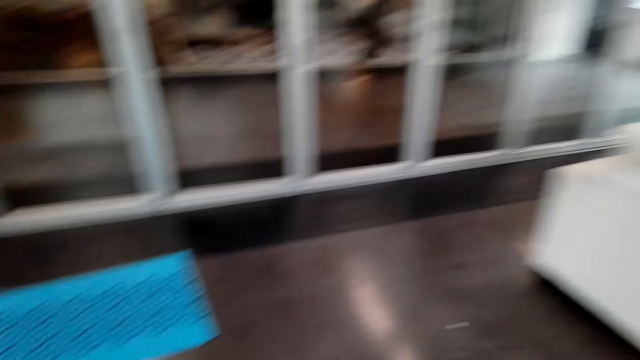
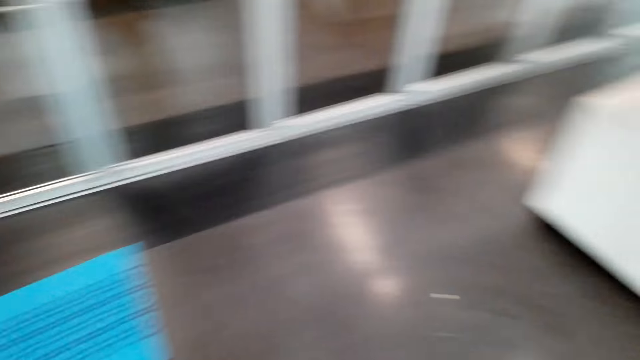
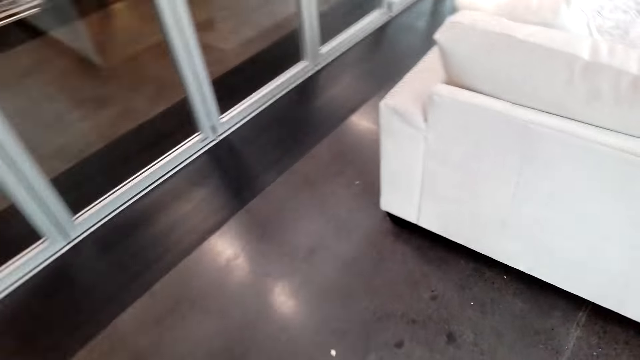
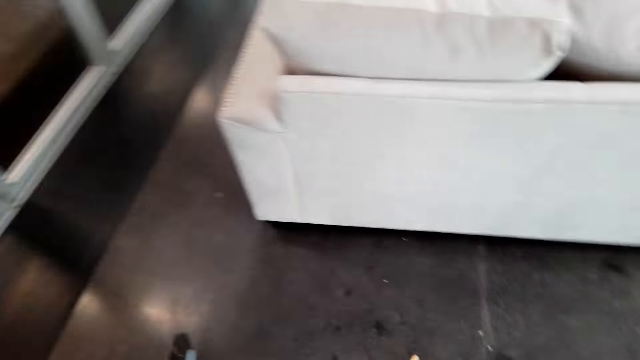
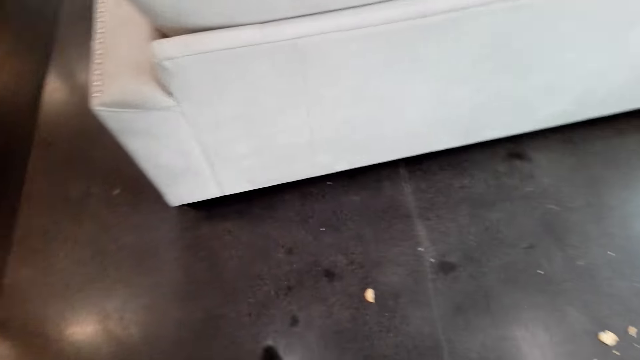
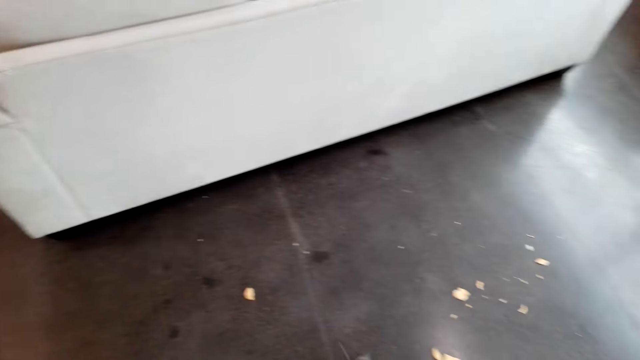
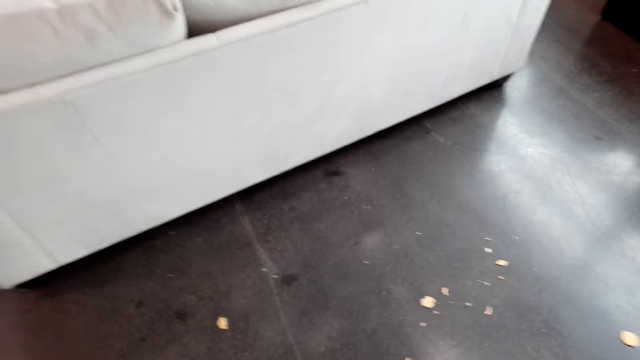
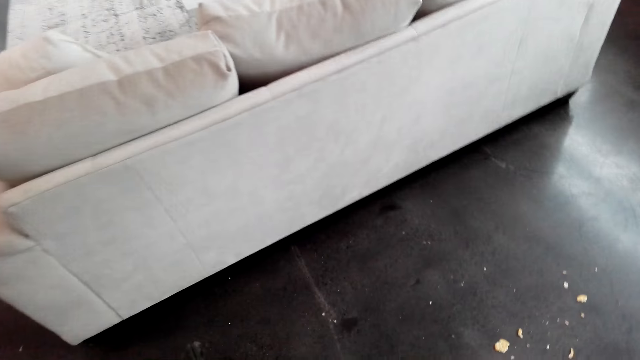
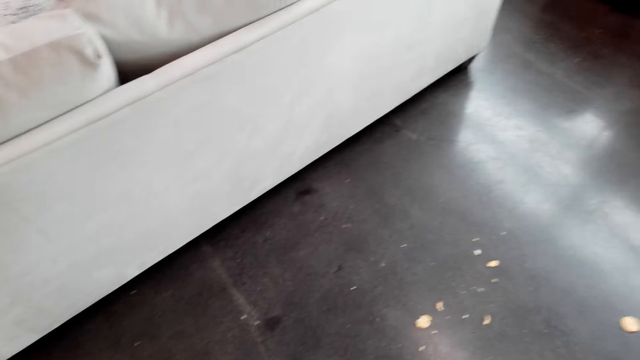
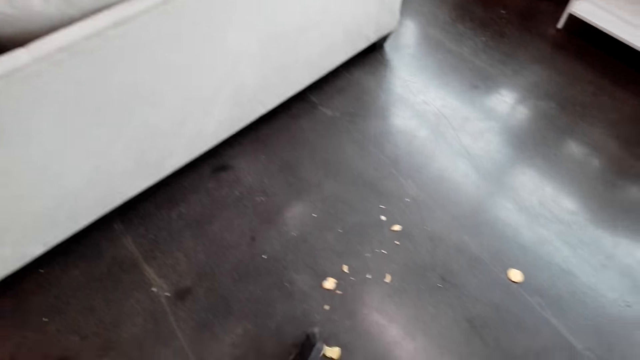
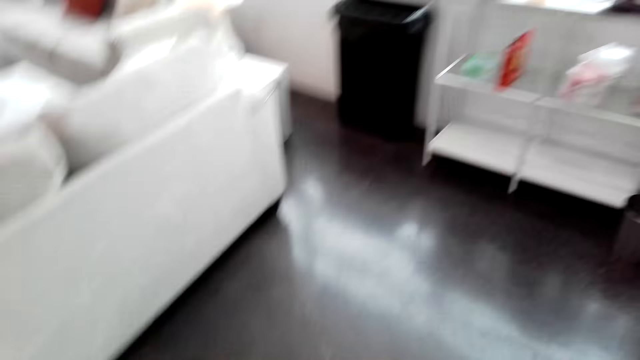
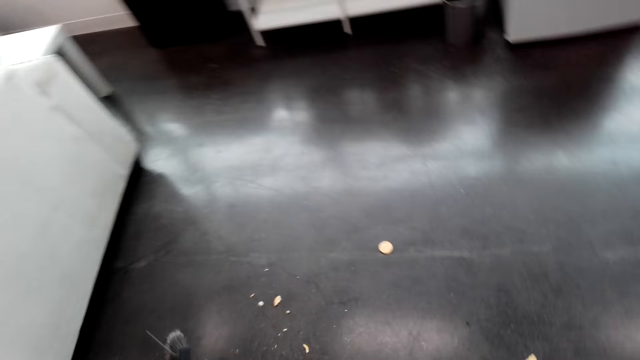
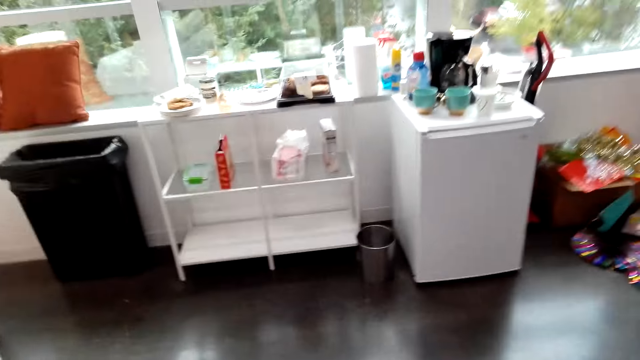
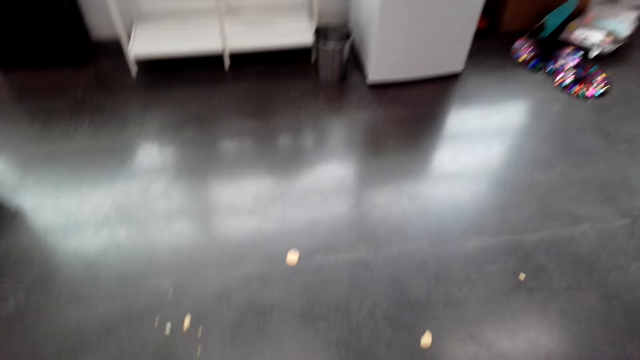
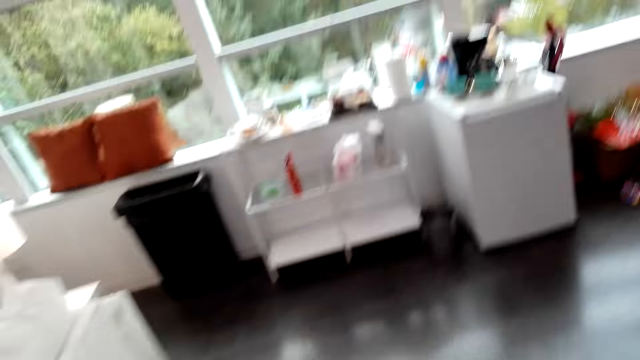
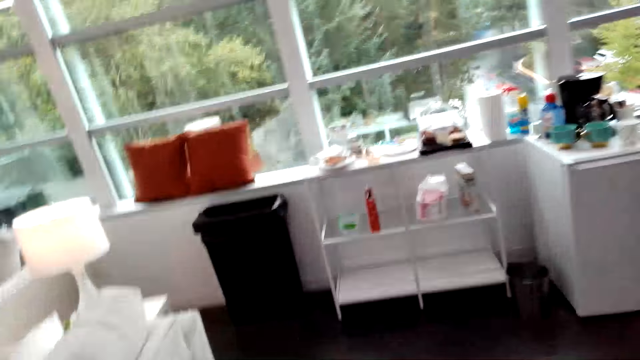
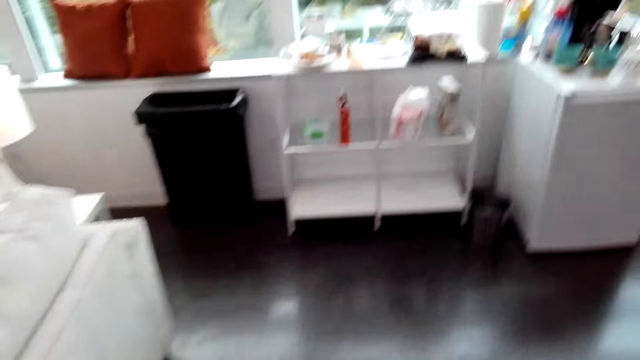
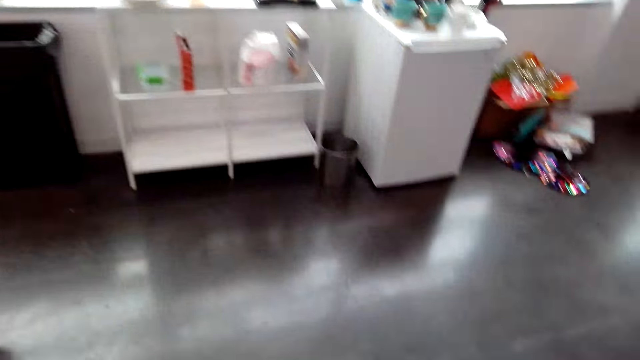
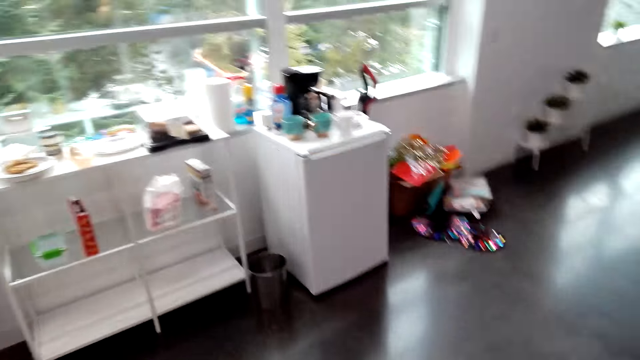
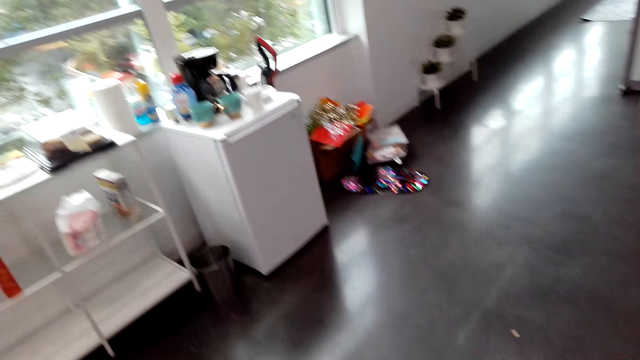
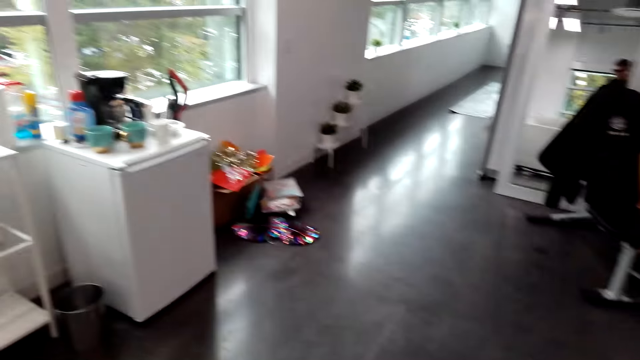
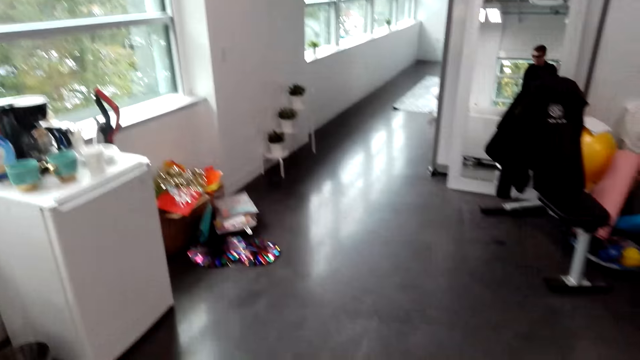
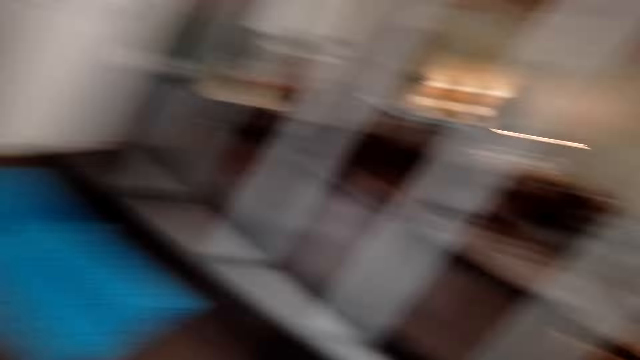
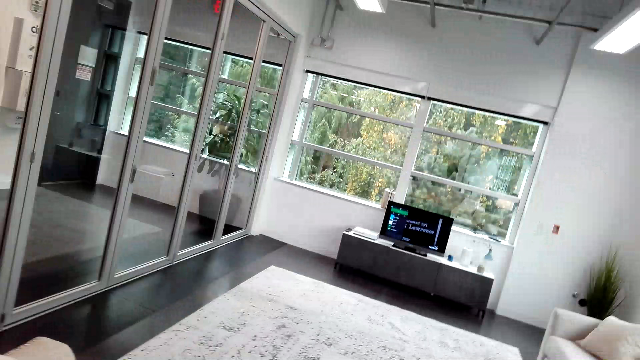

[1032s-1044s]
The camera wearer sweeps the floor using the push broom.

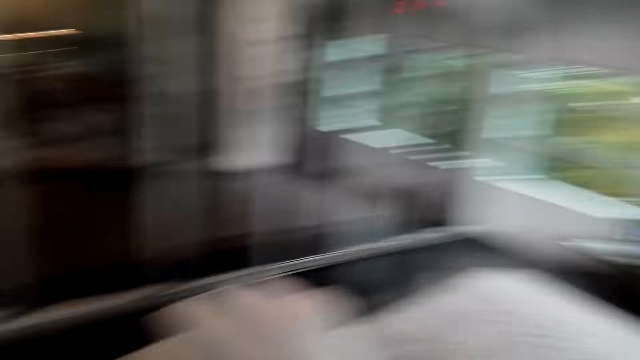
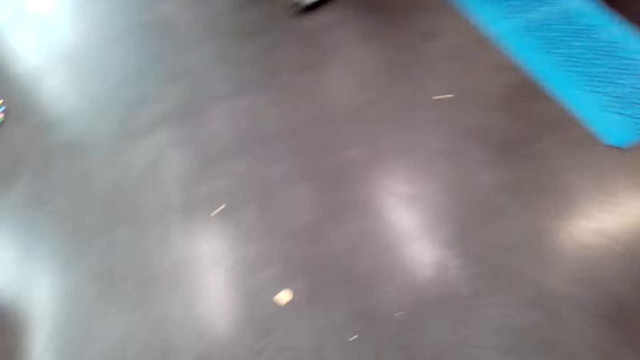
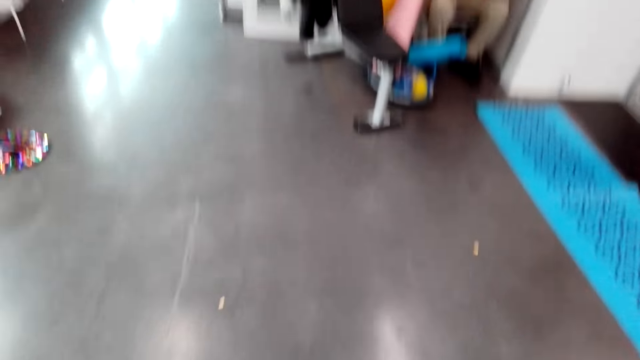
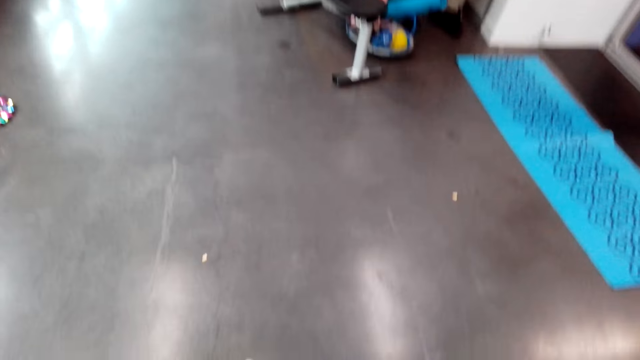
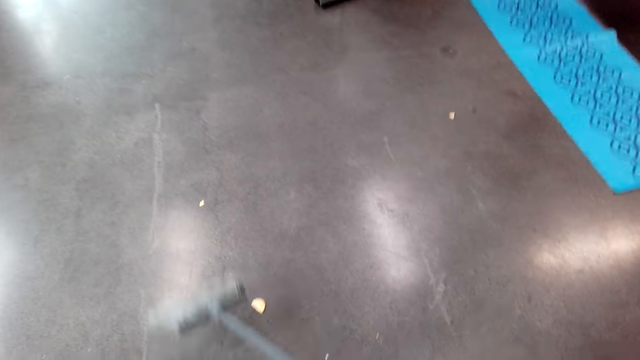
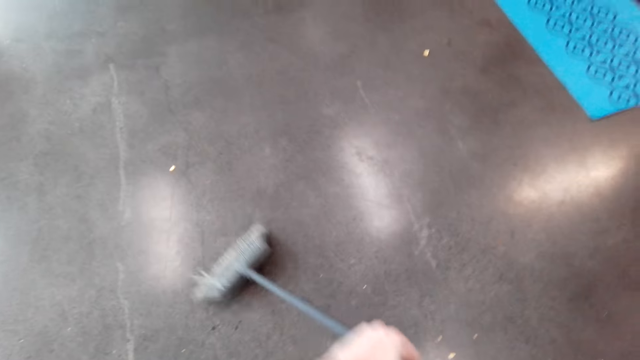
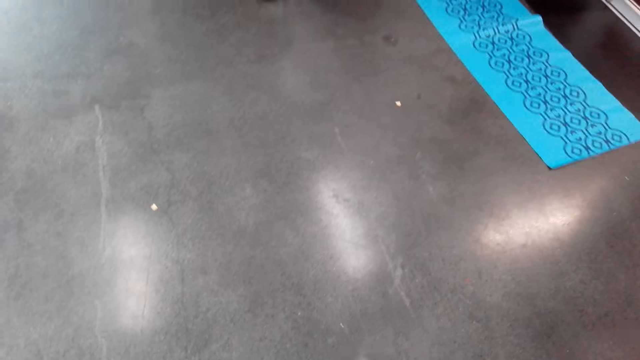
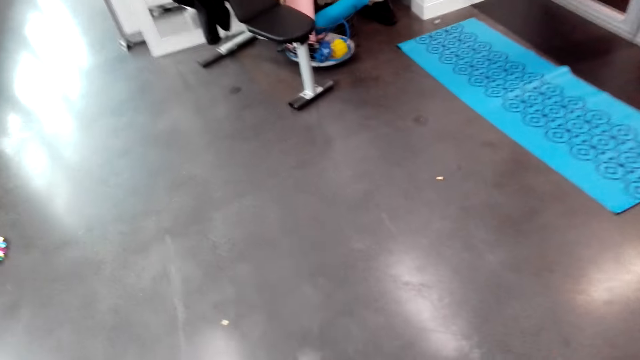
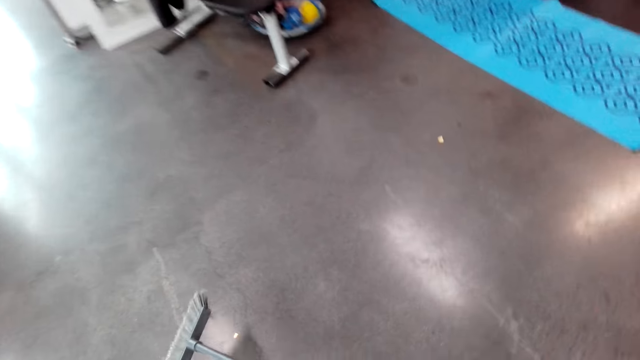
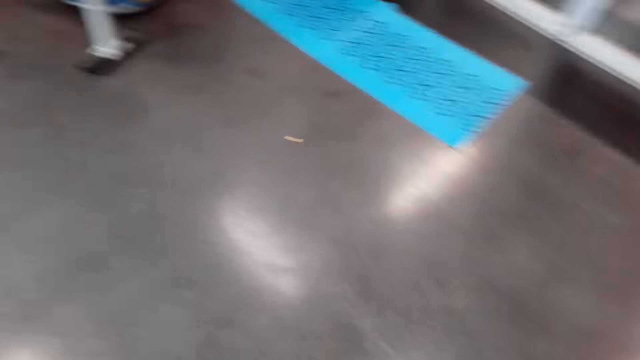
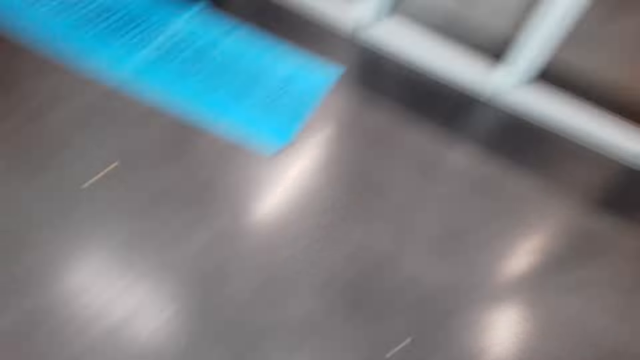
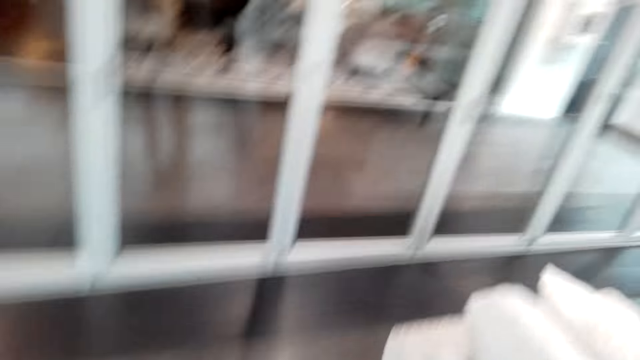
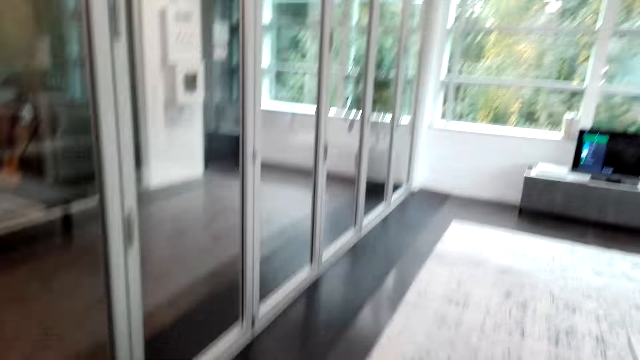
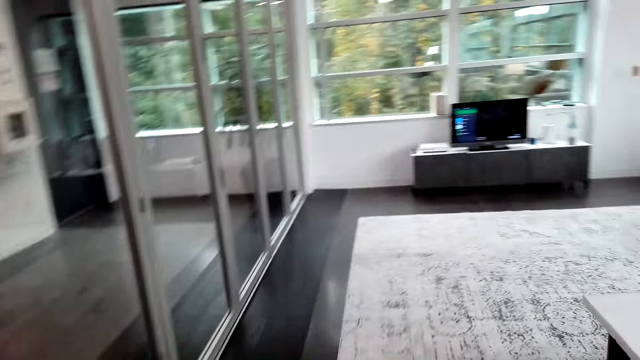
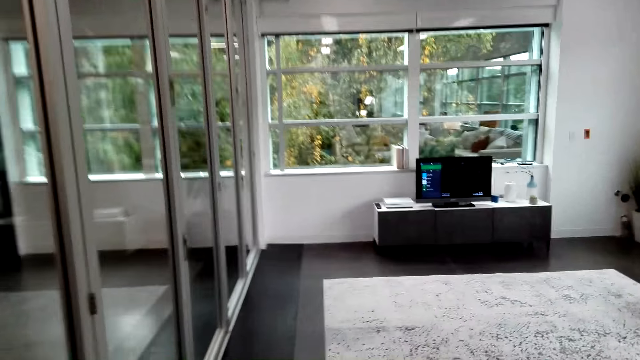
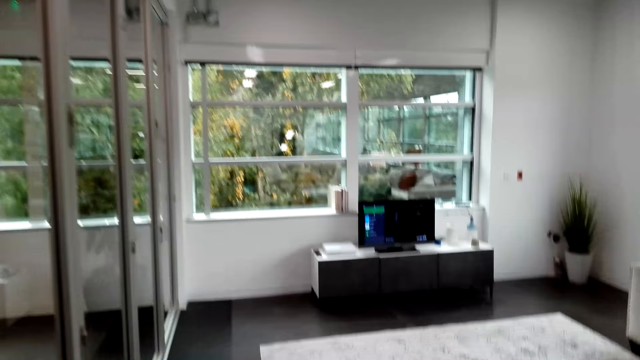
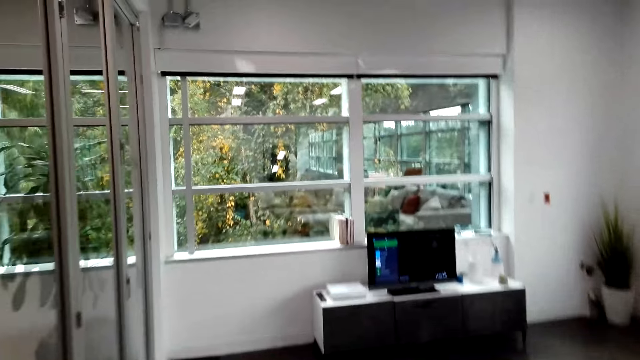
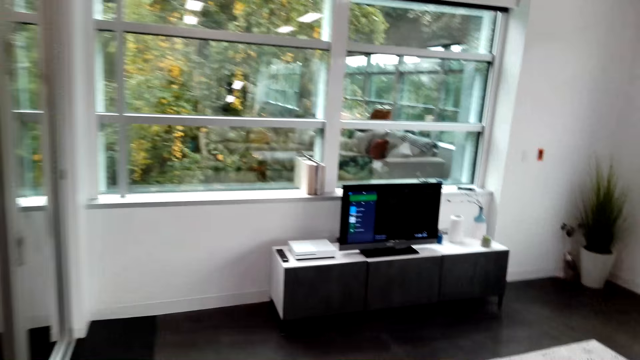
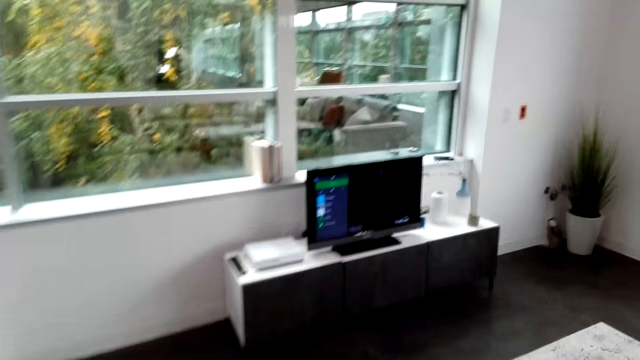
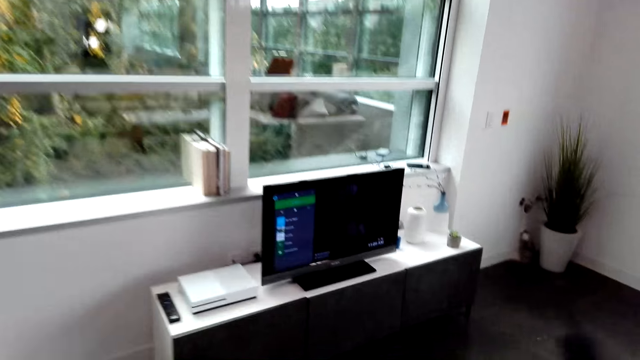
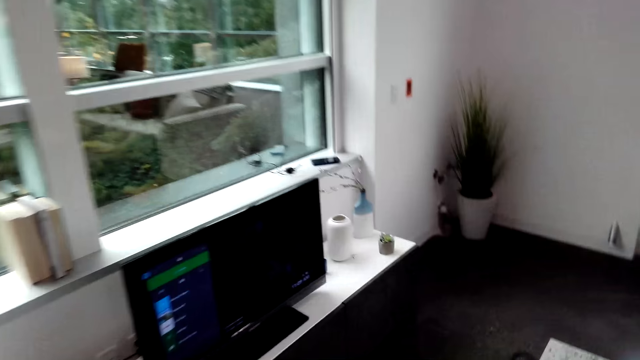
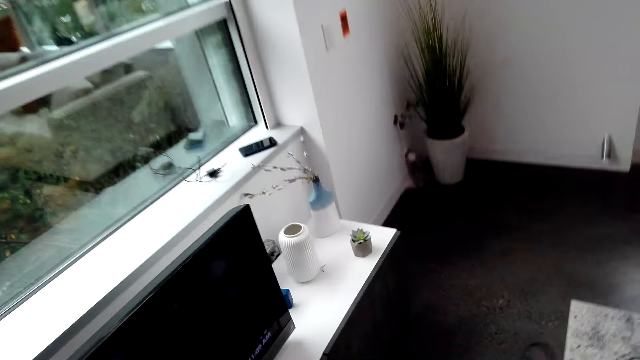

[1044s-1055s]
The camera wearer walks in the room.
